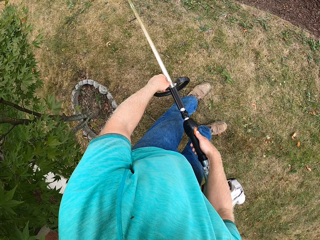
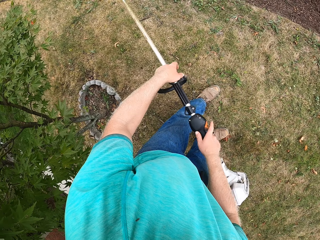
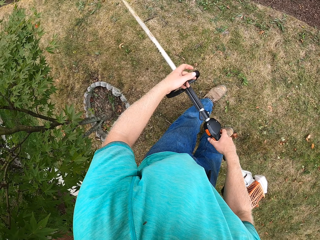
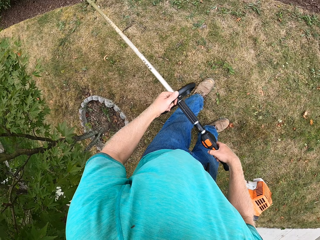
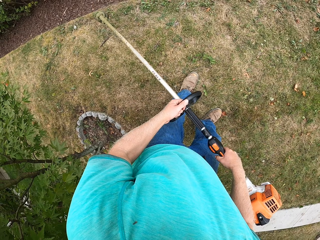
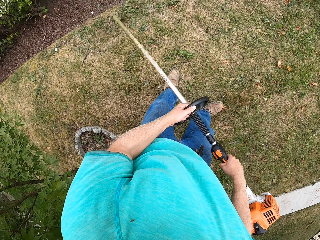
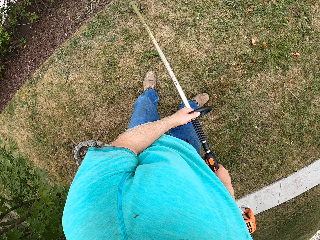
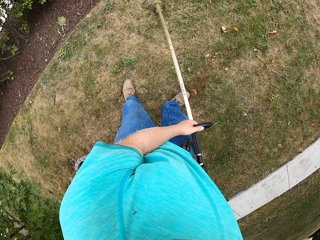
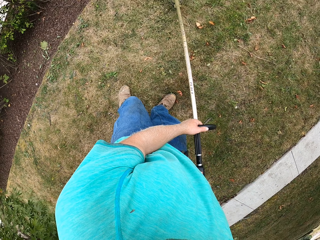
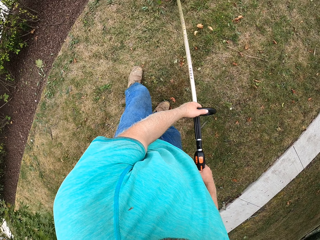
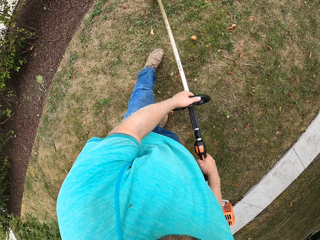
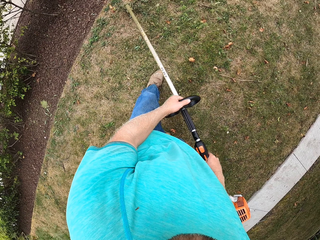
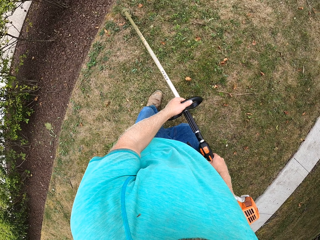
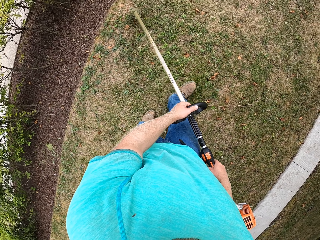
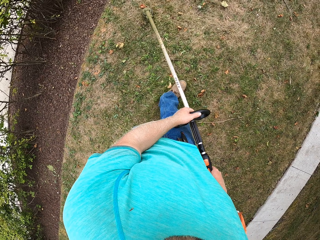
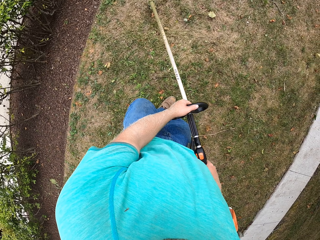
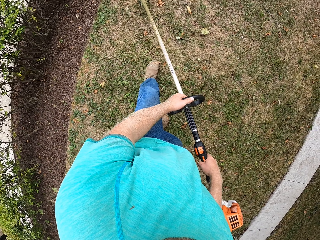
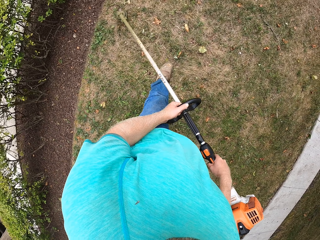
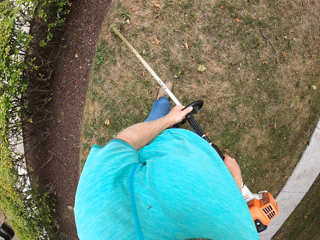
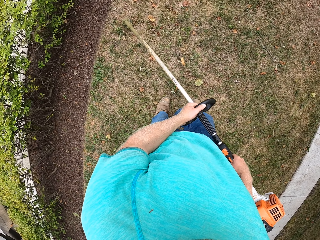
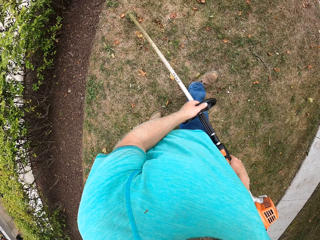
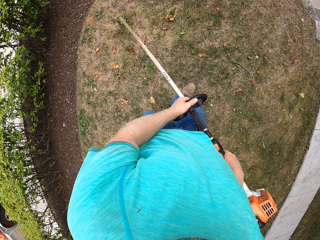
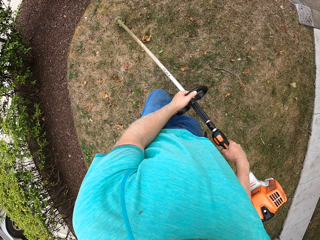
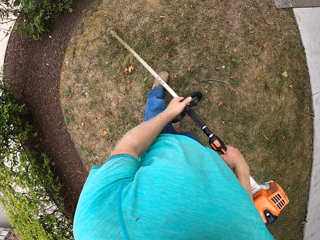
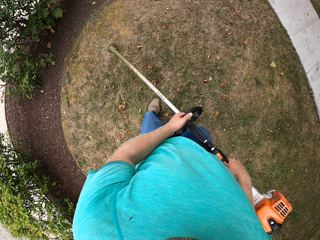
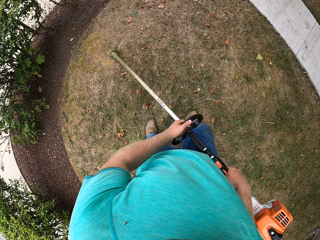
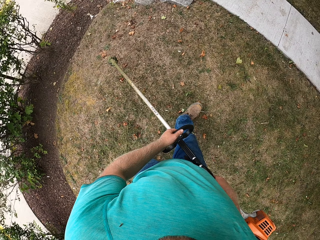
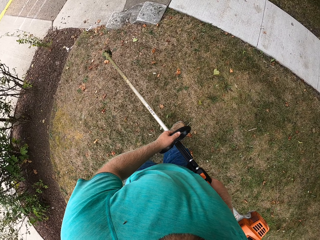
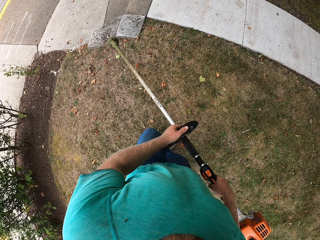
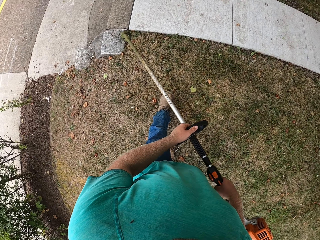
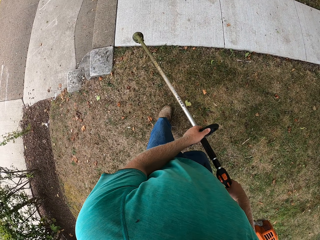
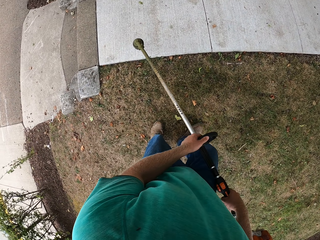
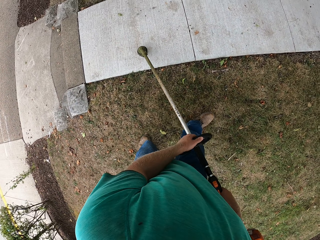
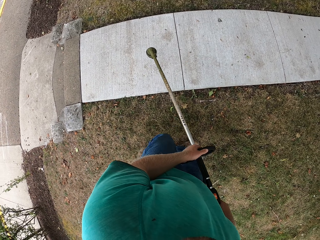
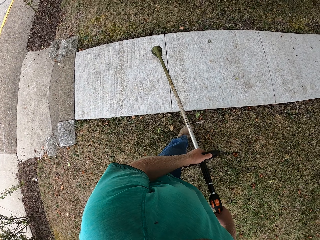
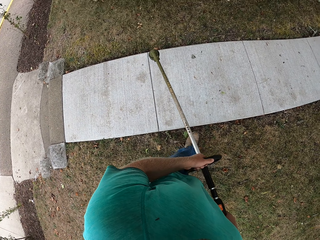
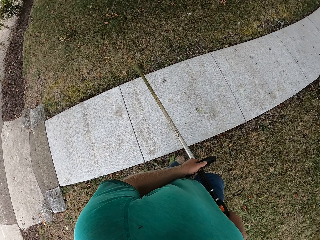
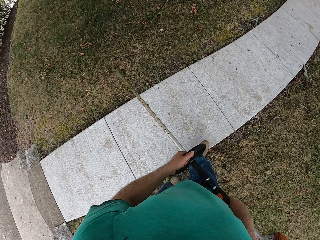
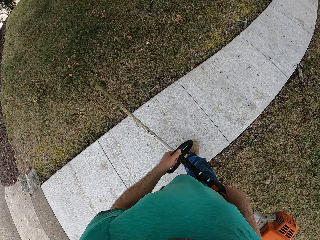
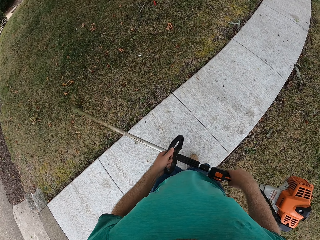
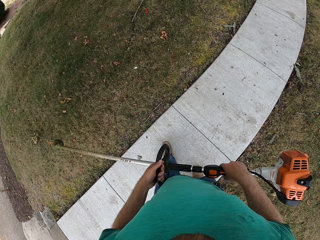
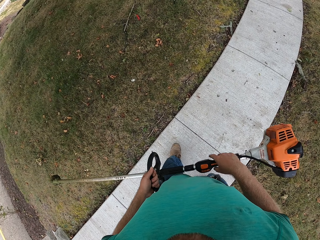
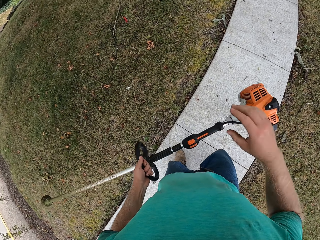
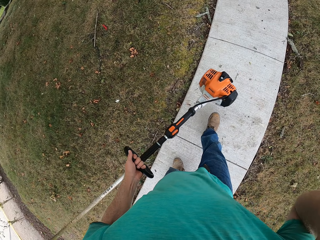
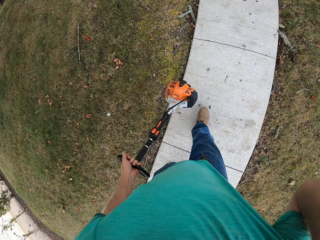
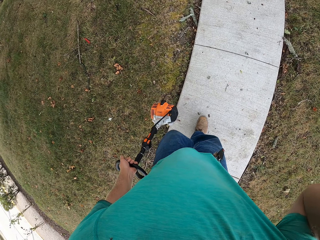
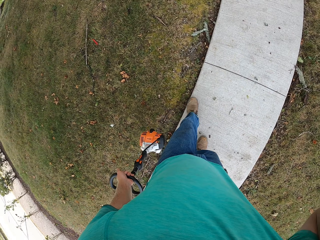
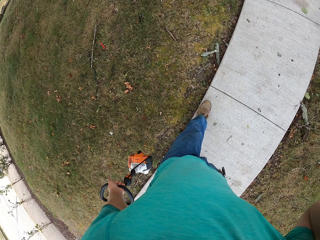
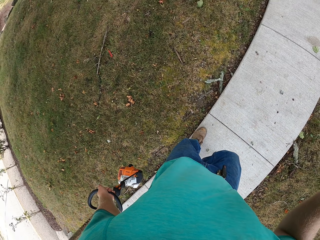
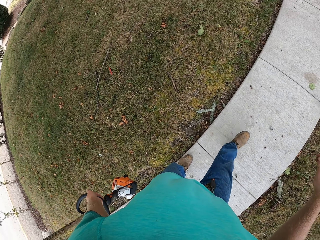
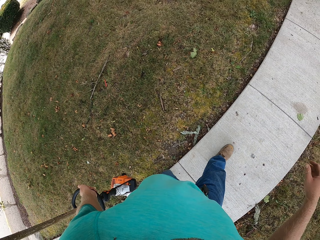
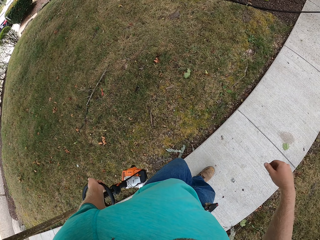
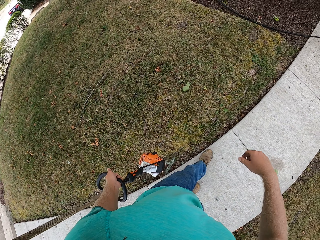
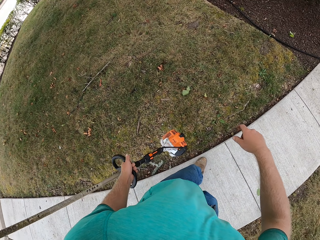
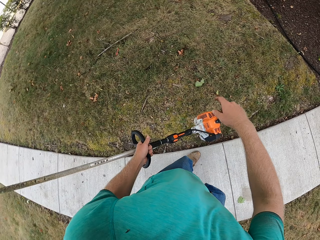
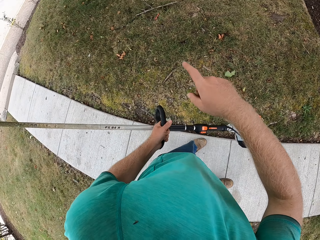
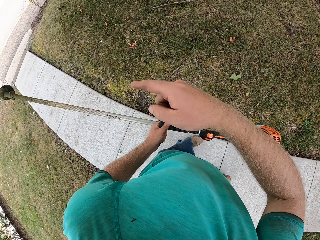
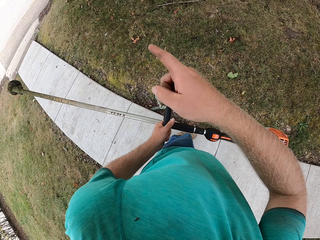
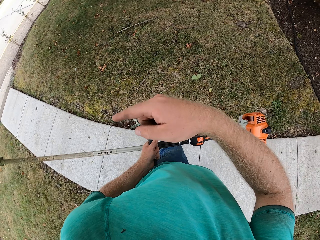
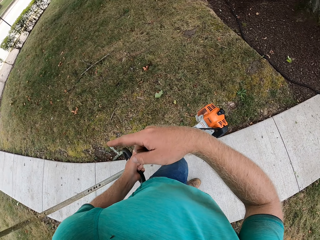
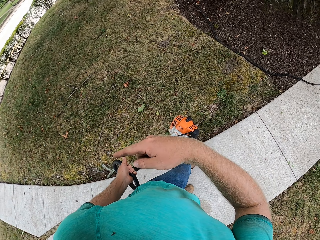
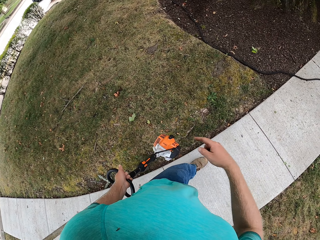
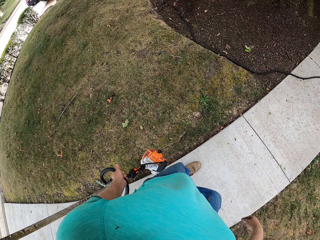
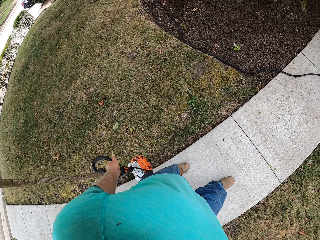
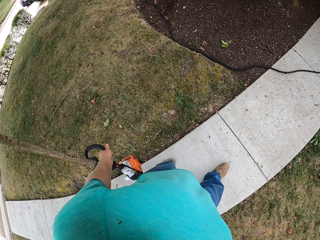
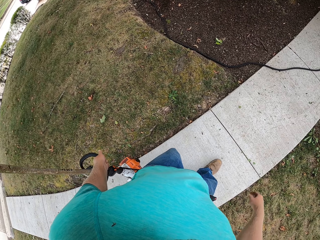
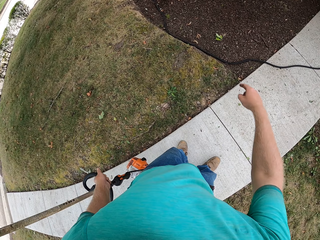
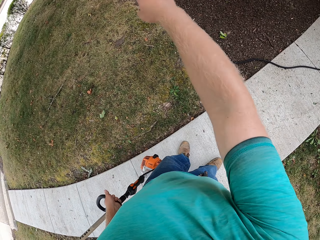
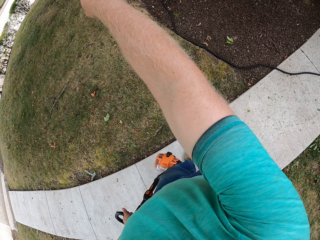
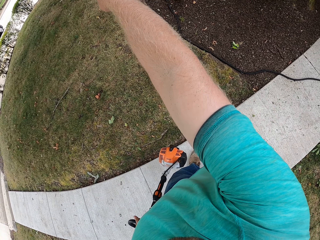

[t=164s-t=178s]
The camera wearer cuts grass in the garden with the grass trimmer in both hands. He walks on a pathway with the grass trimmer in both hands. He lifts the hand. He touches his face with his right hand. He holds the grass trimmer with his left hand. He points out.

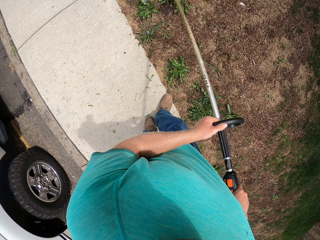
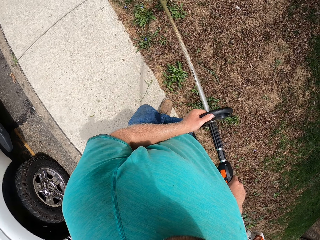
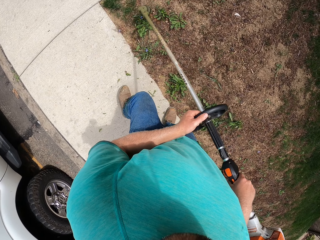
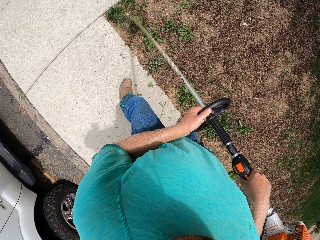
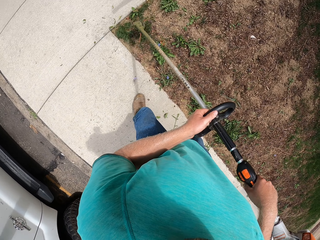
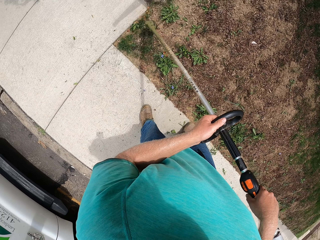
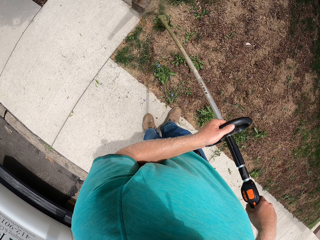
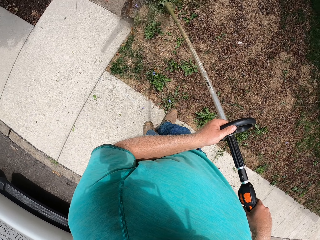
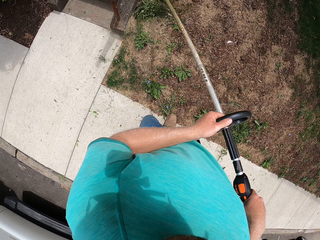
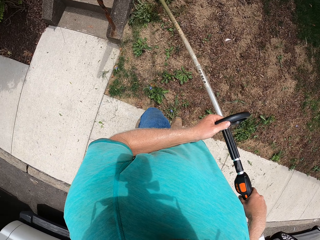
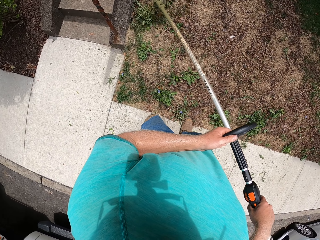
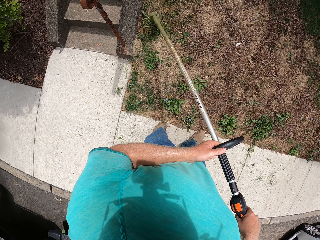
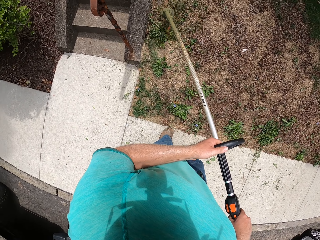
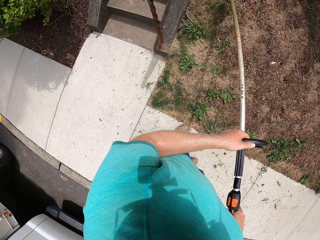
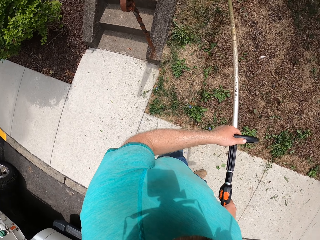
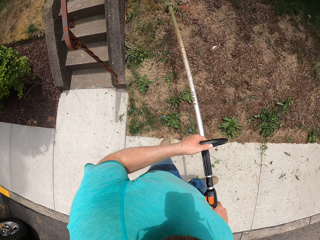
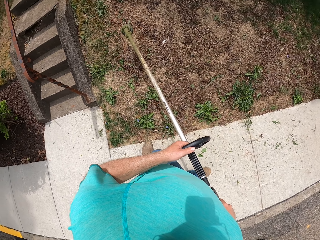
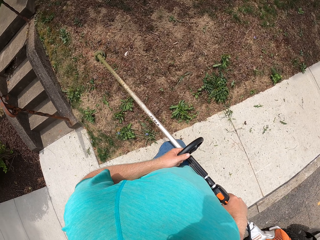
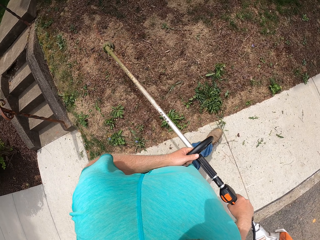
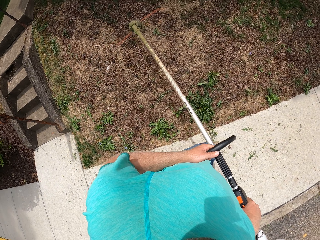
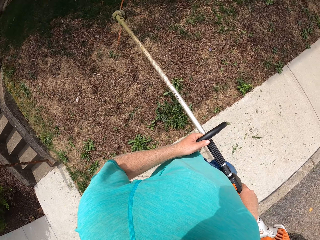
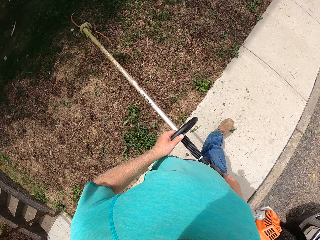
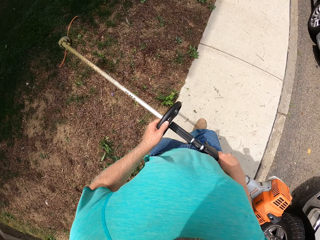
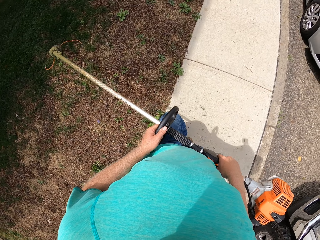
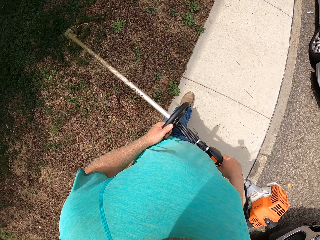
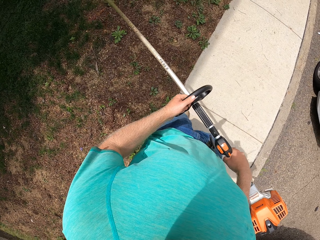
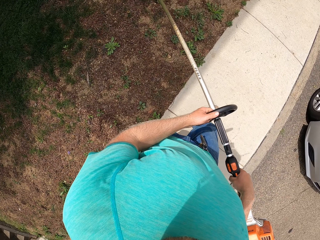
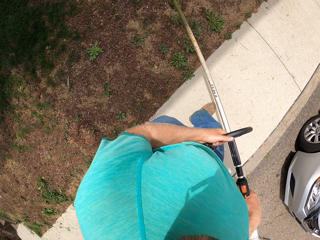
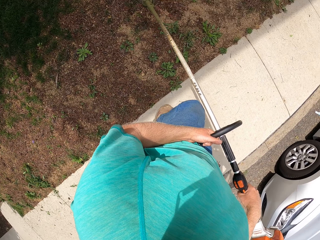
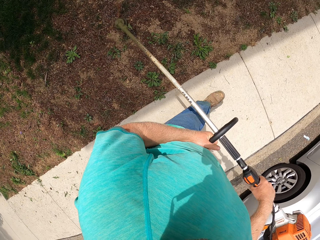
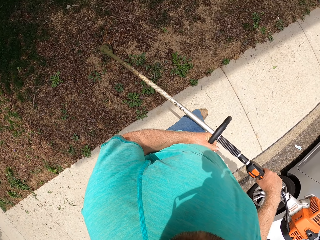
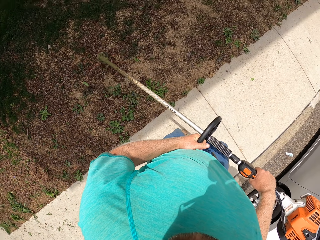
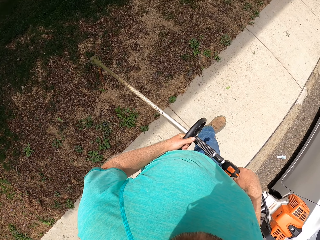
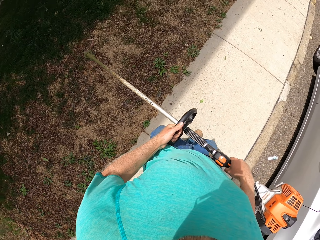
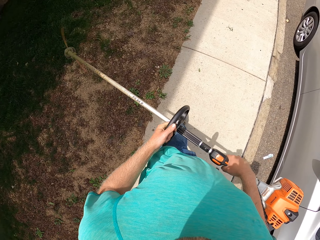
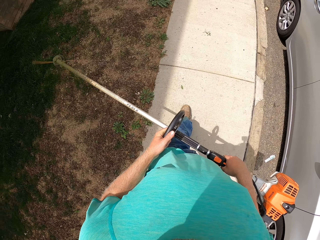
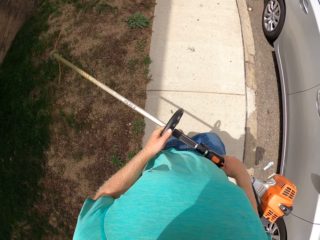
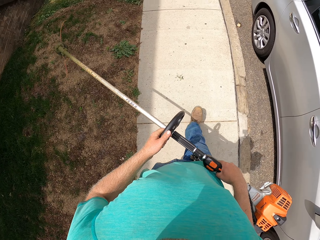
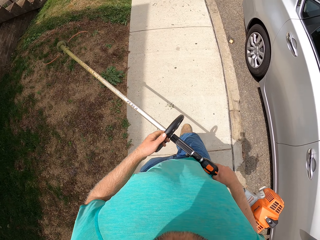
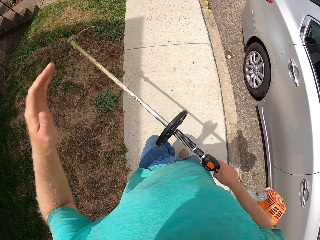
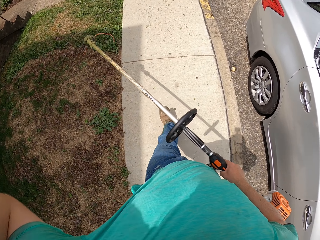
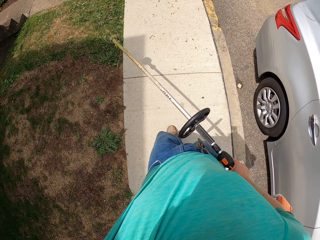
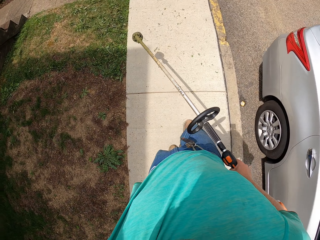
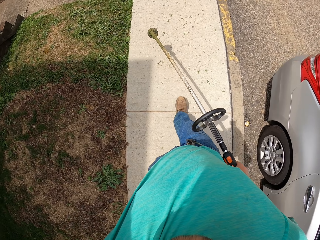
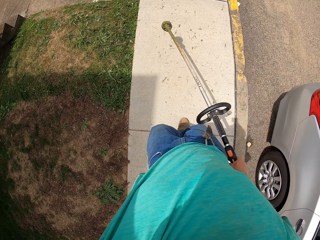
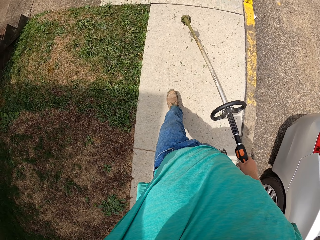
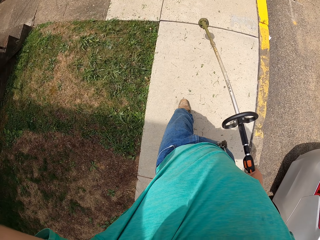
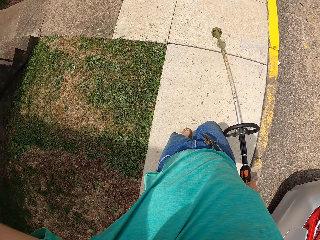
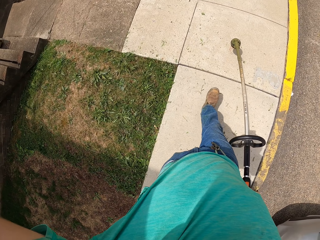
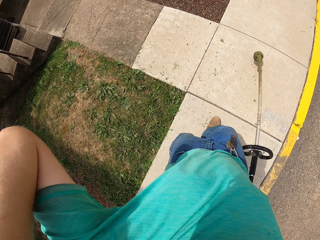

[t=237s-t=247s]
The camera wearer cuts grass in the garden with the grass trimmer in both hands. He walks on a pathway with the grass trimmer in both hands. He puts up the hand. He touches his face with his left hand.
